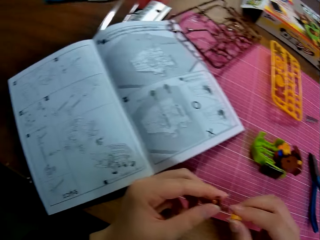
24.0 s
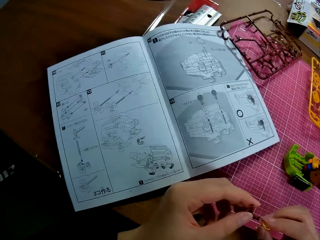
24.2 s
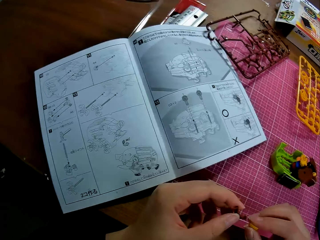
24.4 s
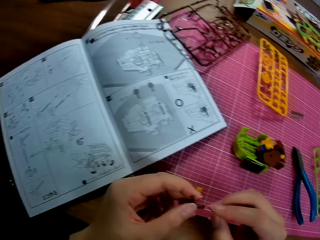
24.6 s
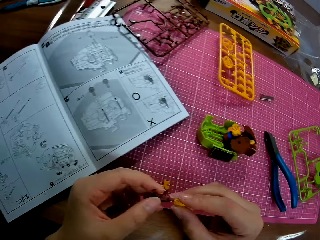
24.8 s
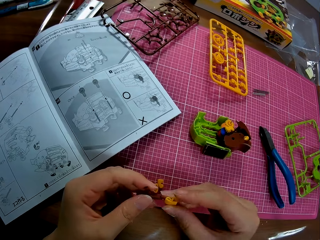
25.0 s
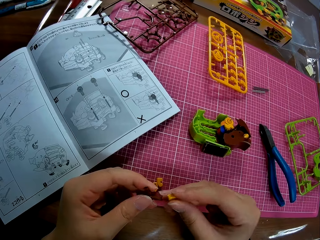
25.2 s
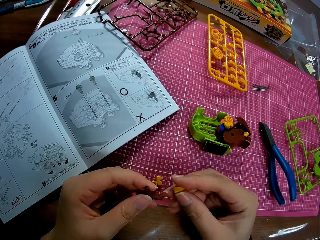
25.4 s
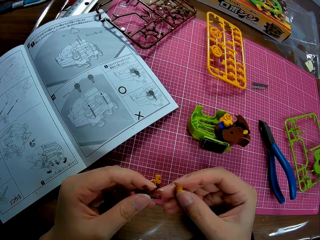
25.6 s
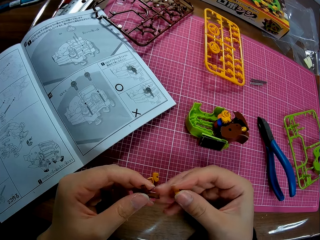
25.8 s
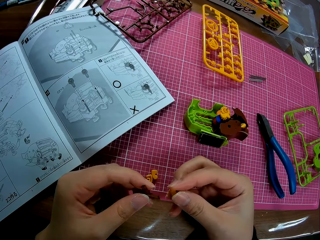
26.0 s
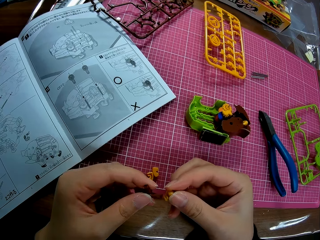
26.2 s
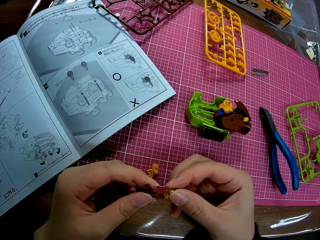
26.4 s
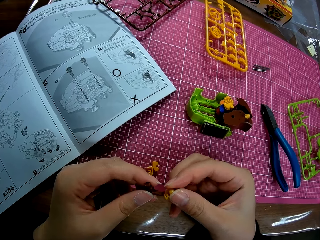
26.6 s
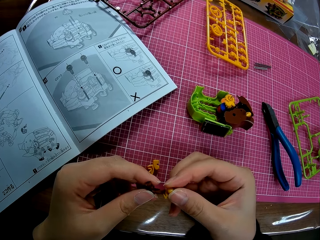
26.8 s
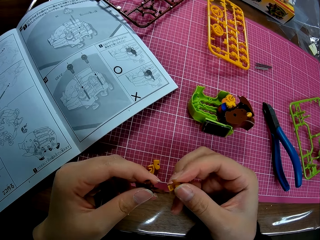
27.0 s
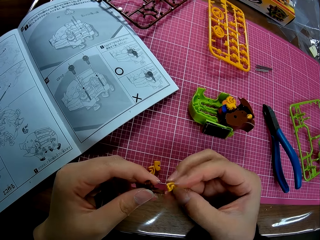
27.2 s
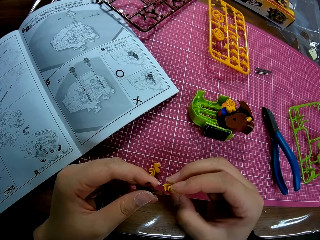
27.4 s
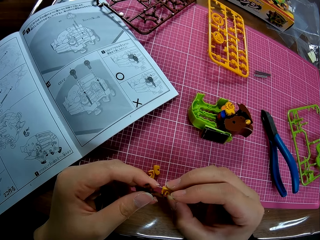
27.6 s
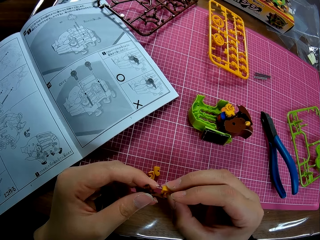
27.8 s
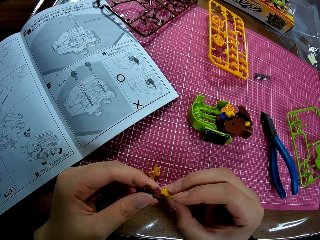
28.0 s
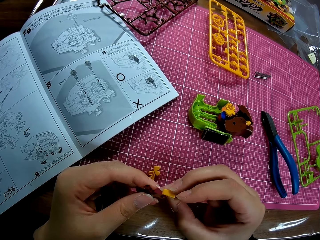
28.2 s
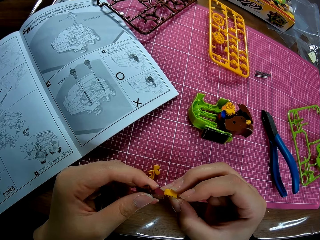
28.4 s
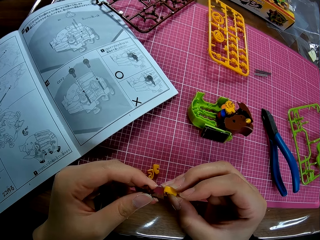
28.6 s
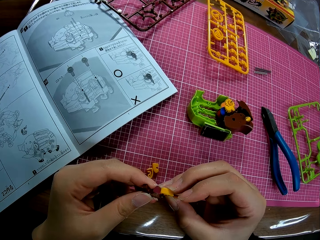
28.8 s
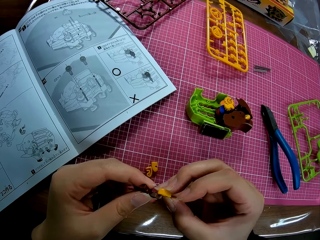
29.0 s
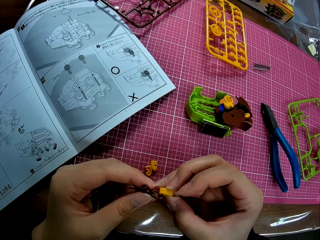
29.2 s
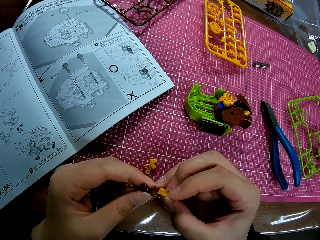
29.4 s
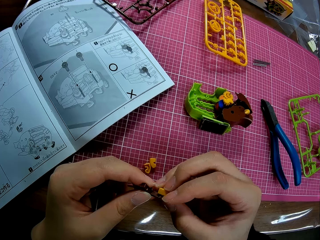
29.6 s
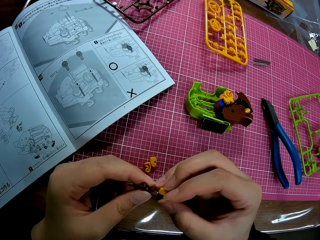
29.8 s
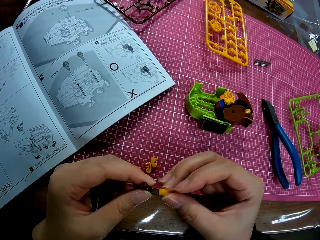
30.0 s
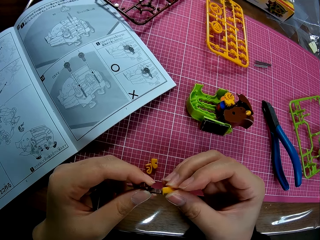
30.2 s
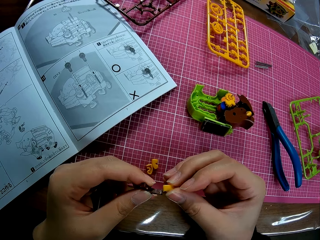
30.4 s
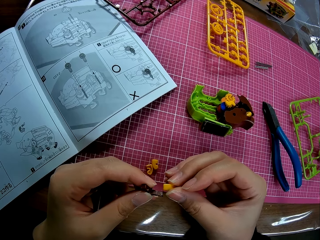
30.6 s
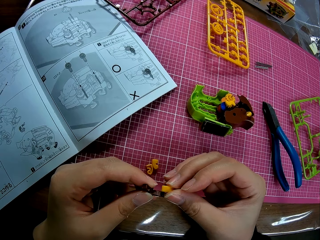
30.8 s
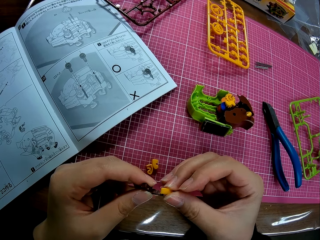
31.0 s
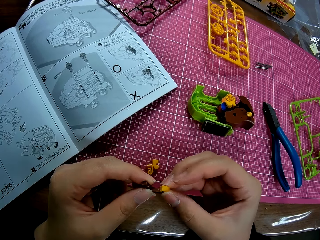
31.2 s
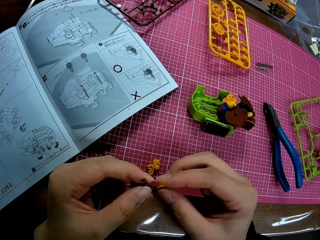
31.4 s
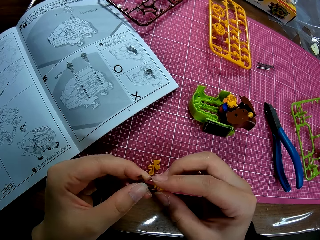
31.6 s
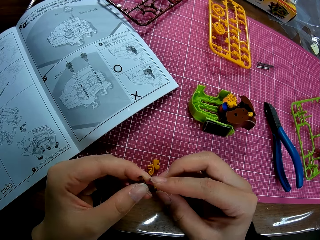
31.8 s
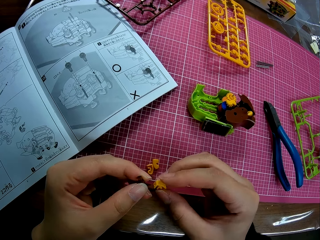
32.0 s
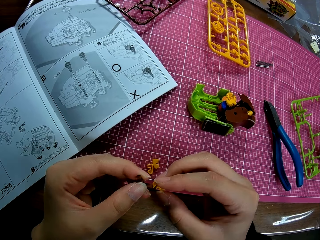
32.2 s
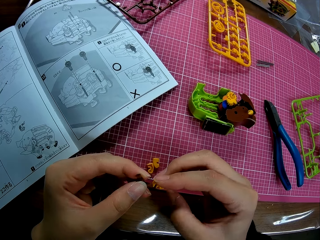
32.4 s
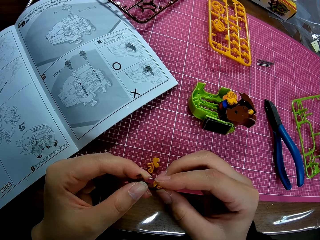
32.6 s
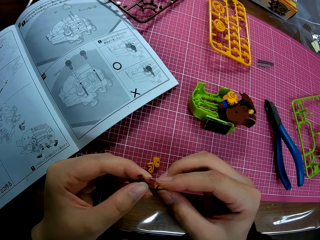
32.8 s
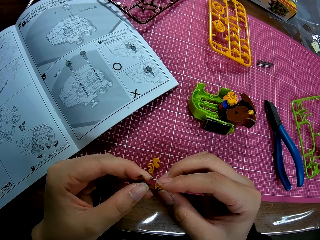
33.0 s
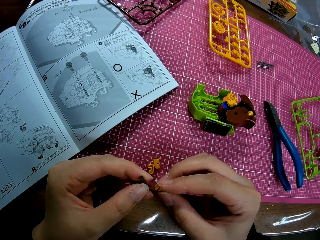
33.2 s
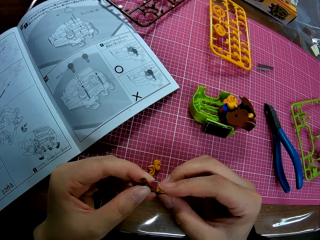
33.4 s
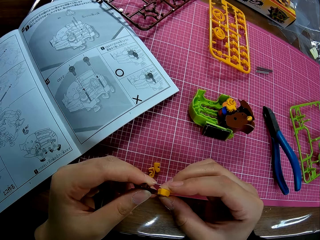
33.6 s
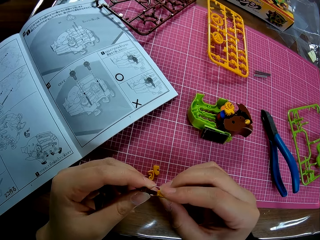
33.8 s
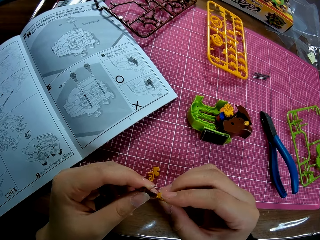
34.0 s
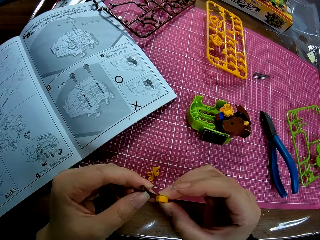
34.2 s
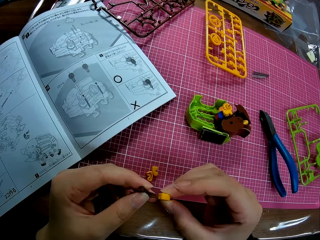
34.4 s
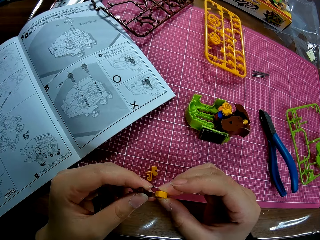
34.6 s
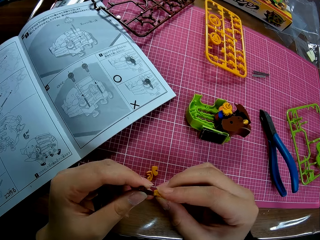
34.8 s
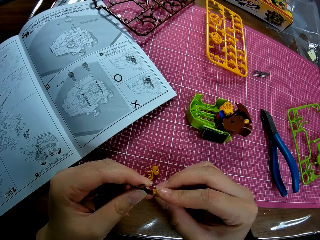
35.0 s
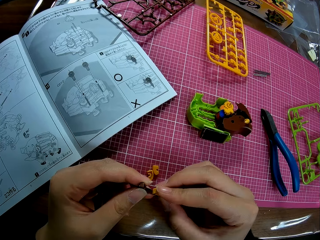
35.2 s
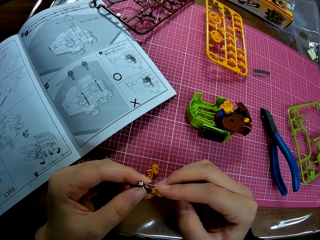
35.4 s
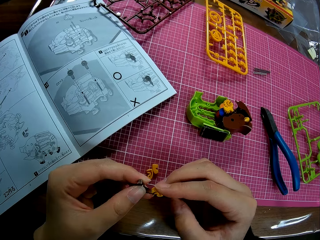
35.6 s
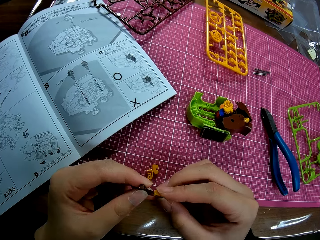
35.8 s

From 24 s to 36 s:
The camera wearer looks at the model piece in his hand. He connects the piggy bank model piece.

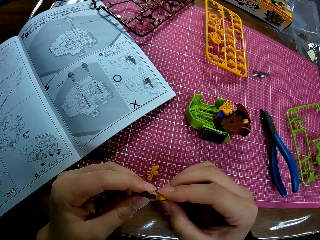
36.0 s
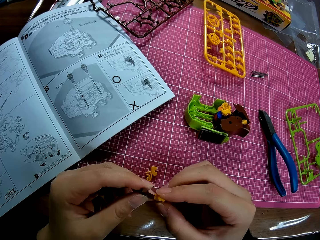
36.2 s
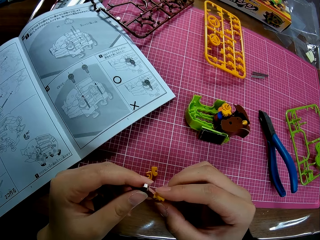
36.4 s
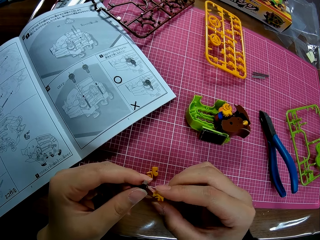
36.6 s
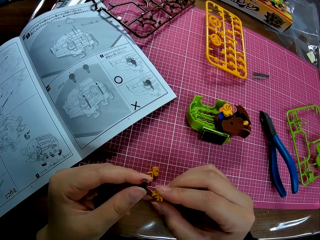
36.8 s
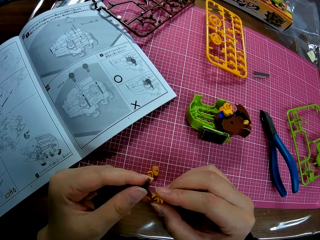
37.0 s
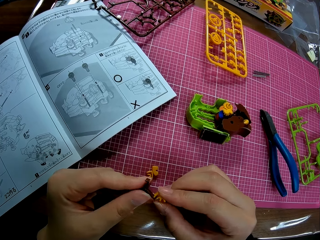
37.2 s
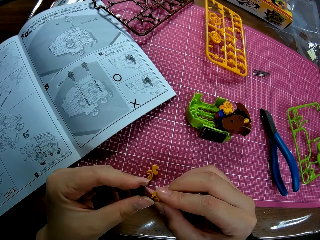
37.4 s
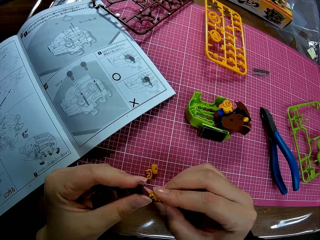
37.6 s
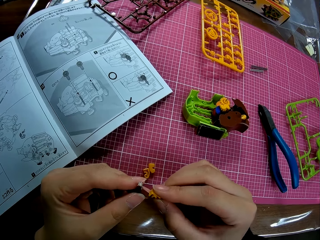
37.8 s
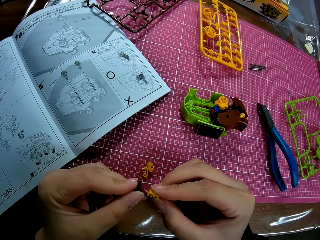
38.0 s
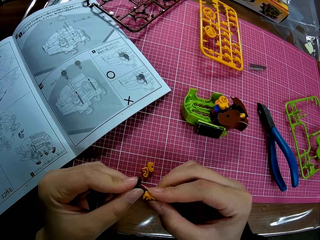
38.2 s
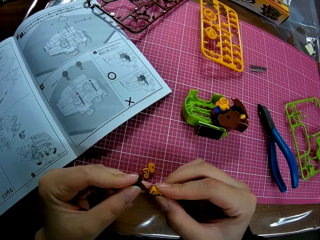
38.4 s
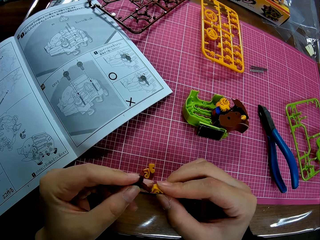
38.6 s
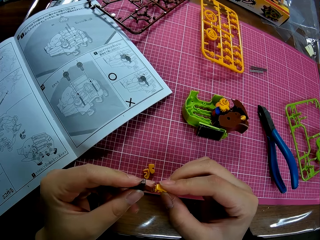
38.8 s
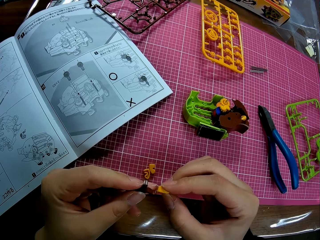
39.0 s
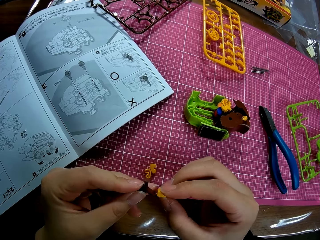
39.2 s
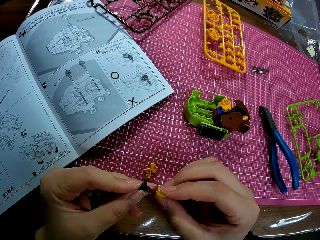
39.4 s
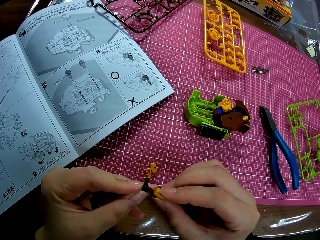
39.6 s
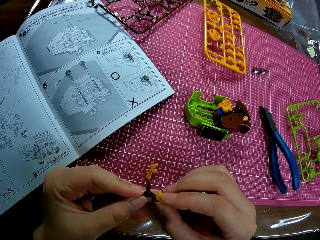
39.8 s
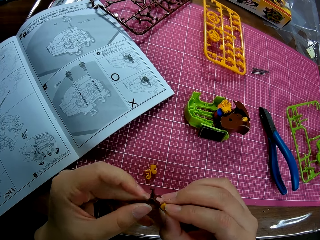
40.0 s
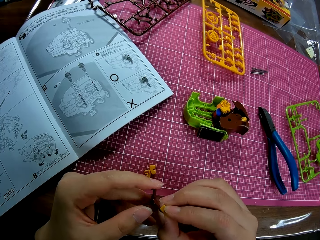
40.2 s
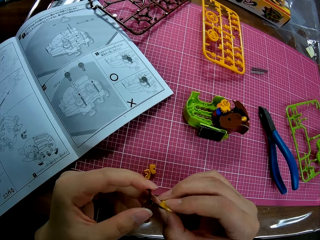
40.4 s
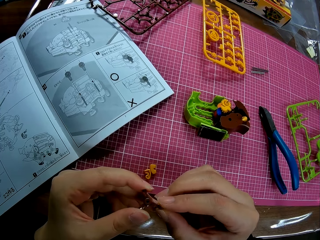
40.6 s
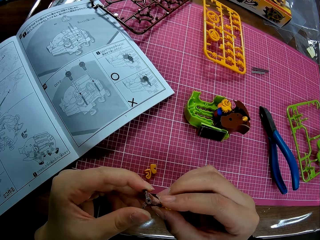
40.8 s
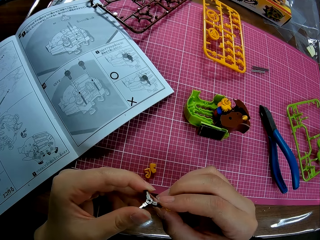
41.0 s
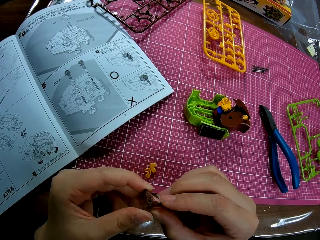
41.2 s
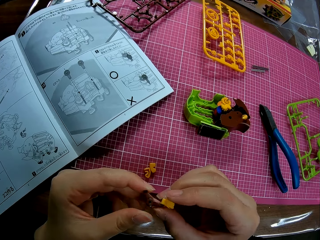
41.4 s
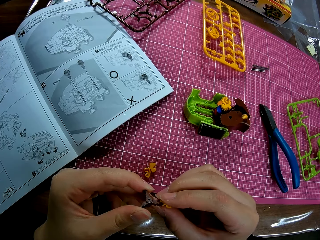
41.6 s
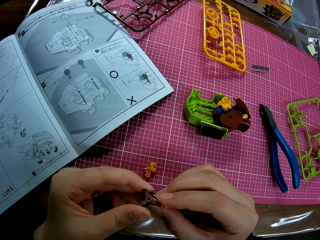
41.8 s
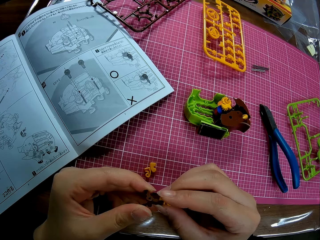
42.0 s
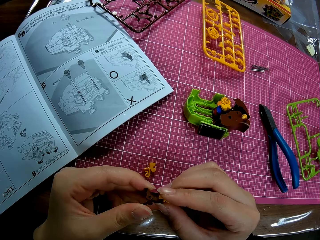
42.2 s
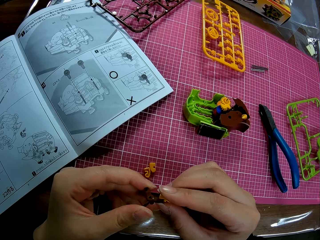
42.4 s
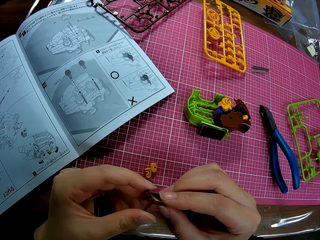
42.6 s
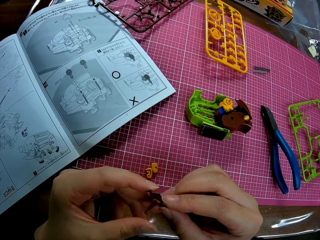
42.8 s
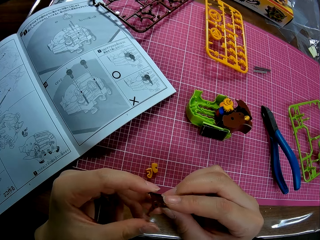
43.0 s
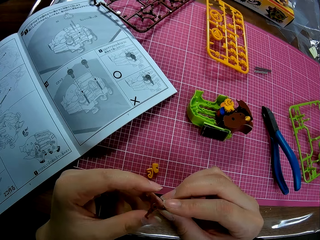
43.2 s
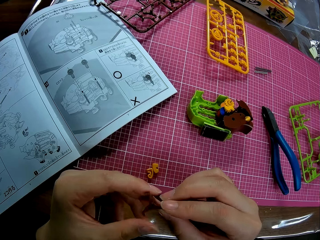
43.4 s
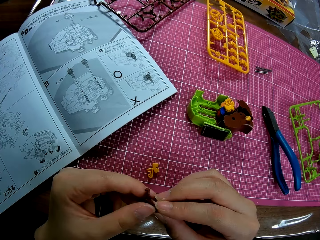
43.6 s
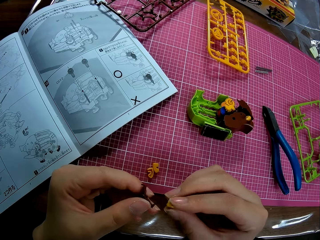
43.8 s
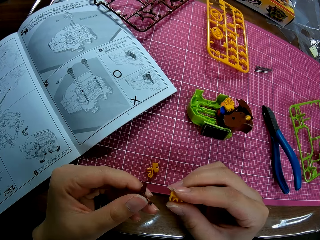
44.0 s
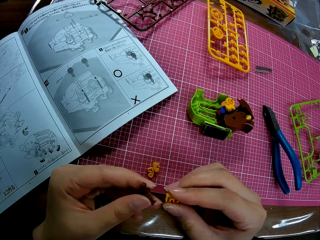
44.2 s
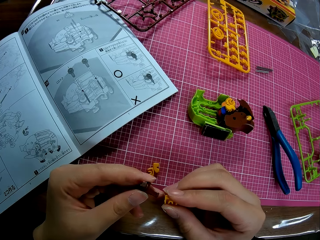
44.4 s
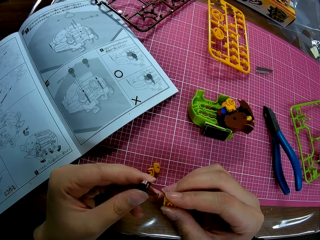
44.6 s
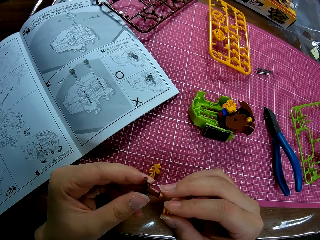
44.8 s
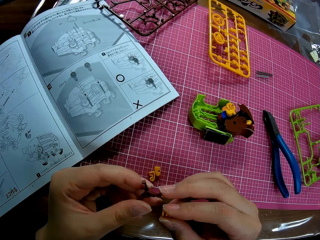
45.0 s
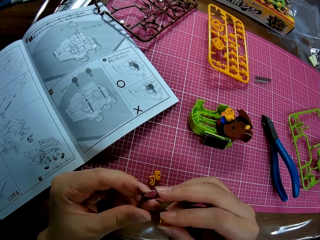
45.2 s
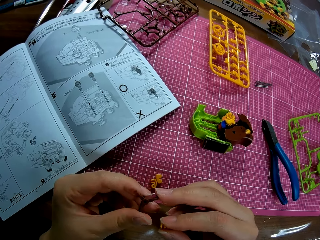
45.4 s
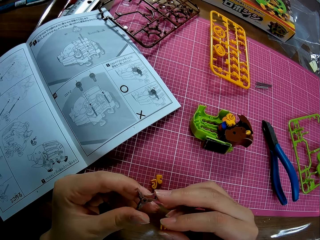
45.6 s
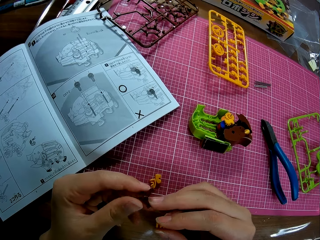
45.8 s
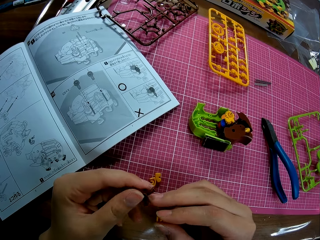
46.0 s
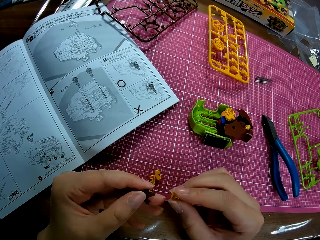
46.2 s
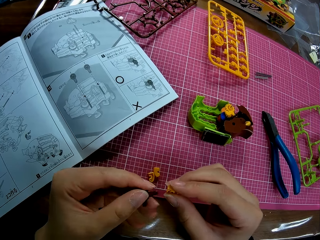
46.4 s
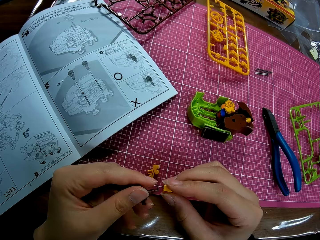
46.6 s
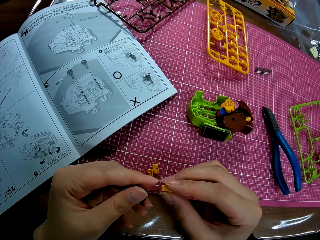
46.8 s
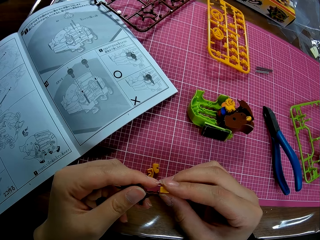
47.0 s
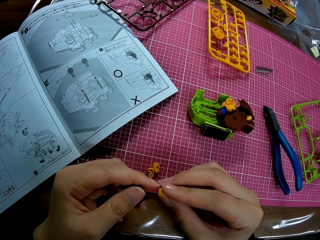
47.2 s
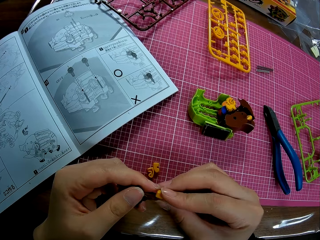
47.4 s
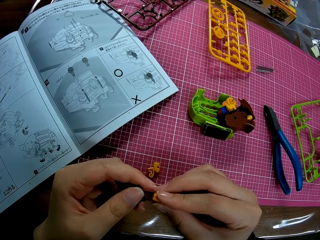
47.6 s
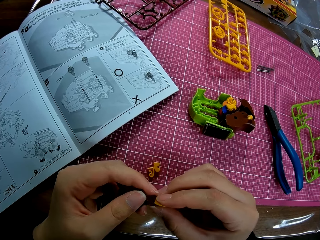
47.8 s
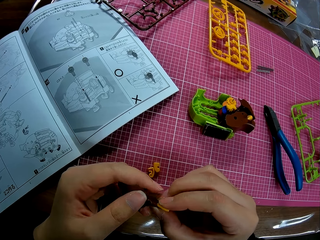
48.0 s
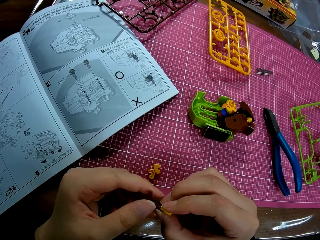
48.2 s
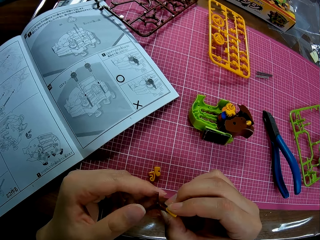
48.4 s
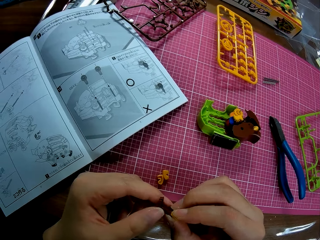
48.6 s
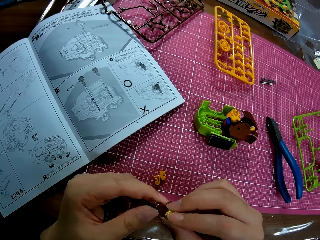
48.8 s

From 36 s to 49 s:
The camera wearer holds the piggy bank model piece with his hands. He connects the piggy bank model piece.
